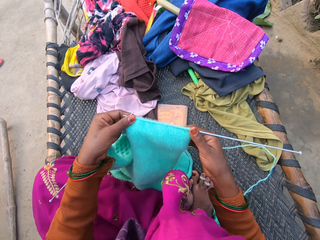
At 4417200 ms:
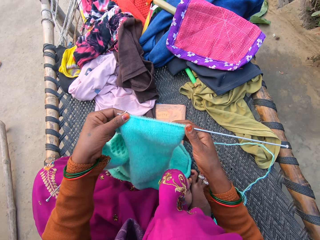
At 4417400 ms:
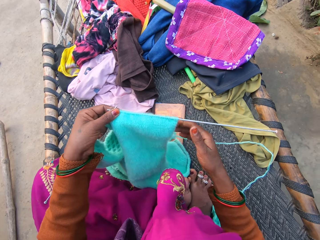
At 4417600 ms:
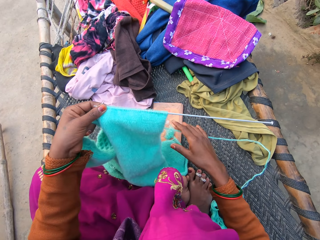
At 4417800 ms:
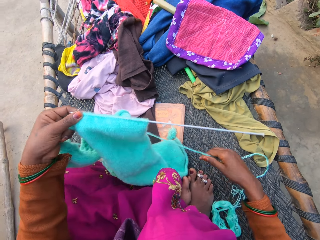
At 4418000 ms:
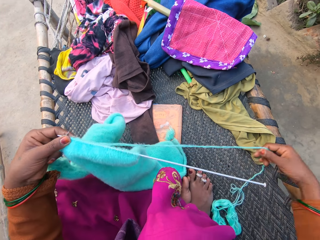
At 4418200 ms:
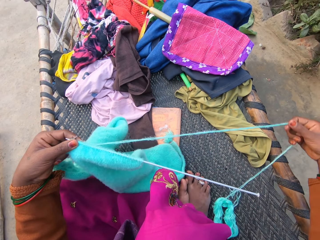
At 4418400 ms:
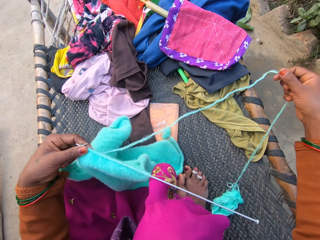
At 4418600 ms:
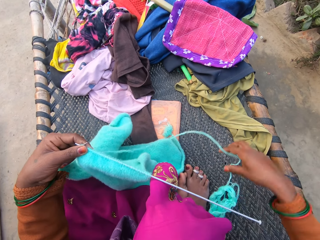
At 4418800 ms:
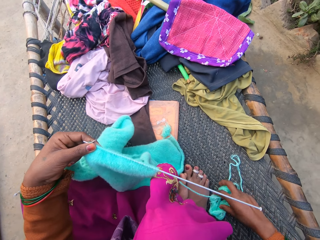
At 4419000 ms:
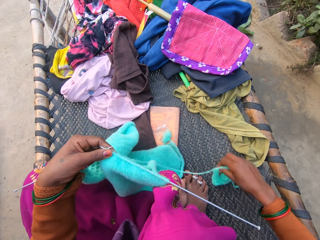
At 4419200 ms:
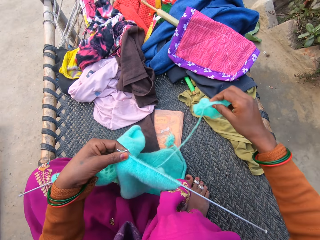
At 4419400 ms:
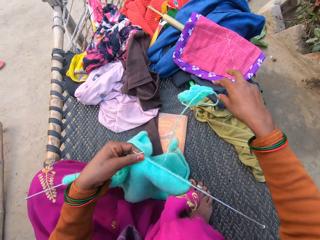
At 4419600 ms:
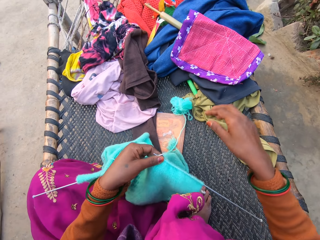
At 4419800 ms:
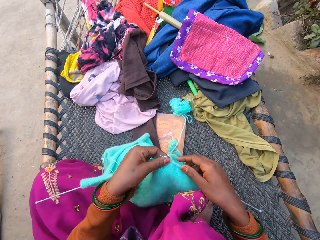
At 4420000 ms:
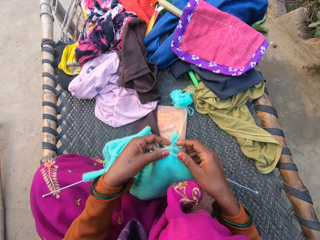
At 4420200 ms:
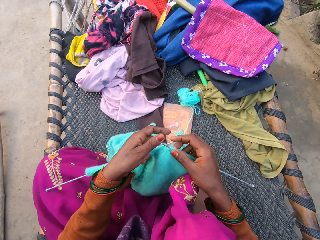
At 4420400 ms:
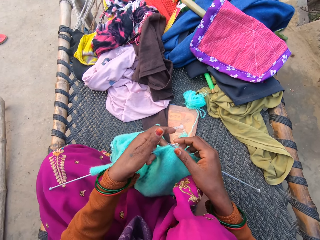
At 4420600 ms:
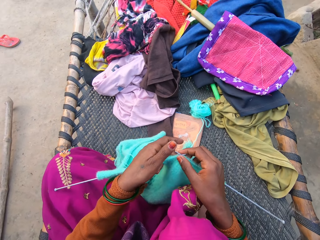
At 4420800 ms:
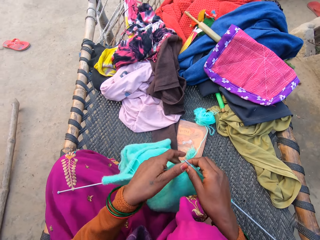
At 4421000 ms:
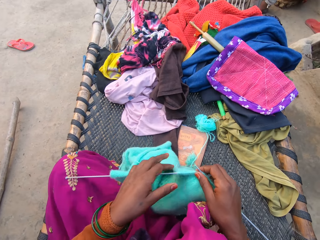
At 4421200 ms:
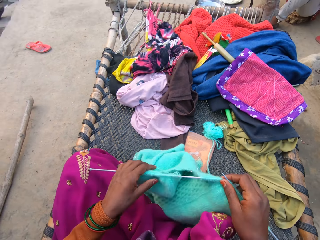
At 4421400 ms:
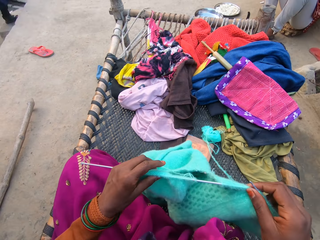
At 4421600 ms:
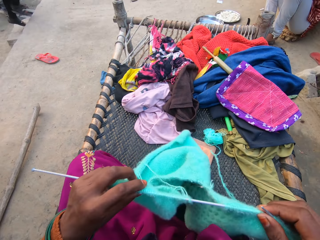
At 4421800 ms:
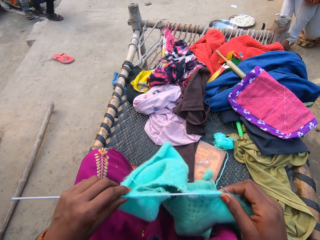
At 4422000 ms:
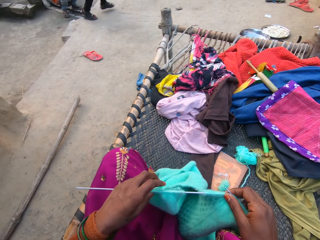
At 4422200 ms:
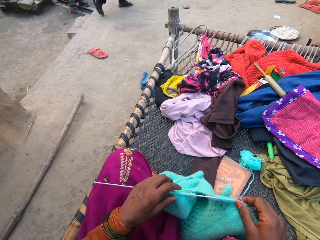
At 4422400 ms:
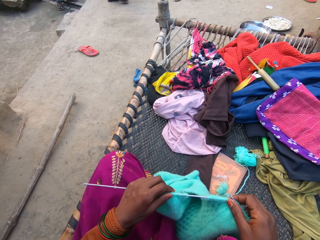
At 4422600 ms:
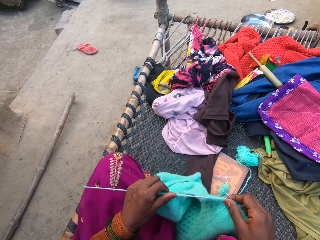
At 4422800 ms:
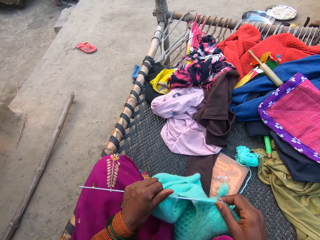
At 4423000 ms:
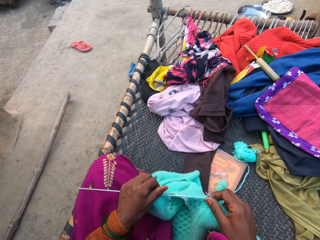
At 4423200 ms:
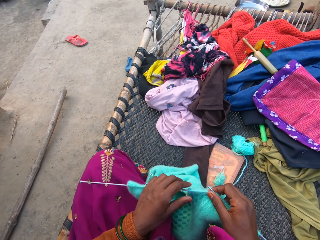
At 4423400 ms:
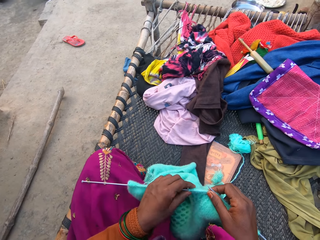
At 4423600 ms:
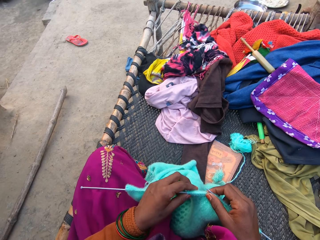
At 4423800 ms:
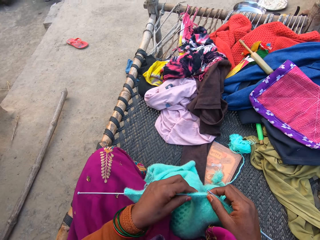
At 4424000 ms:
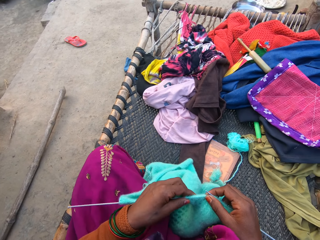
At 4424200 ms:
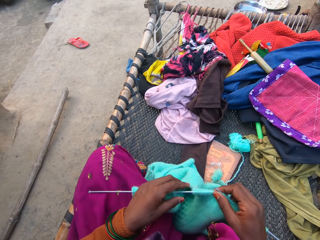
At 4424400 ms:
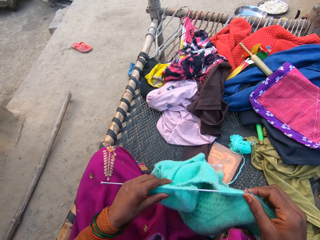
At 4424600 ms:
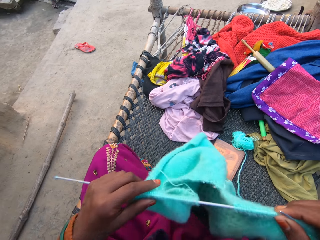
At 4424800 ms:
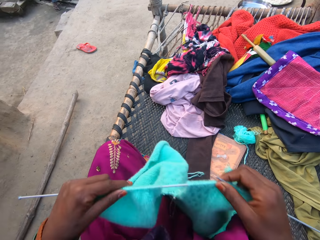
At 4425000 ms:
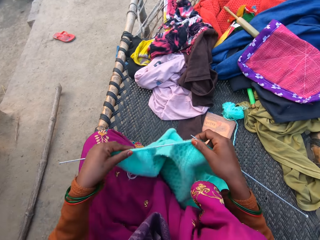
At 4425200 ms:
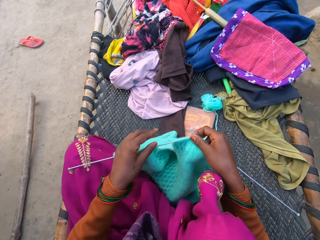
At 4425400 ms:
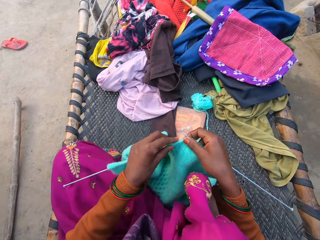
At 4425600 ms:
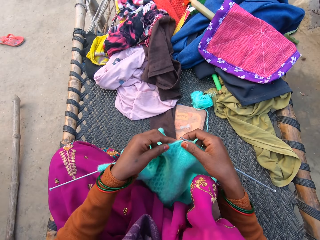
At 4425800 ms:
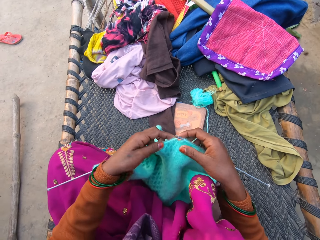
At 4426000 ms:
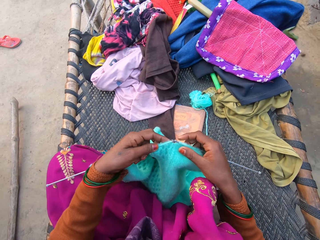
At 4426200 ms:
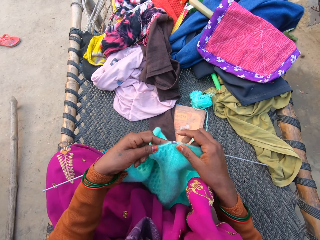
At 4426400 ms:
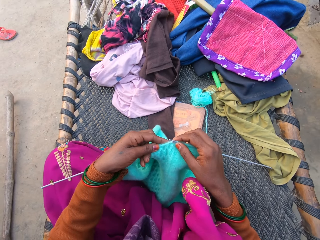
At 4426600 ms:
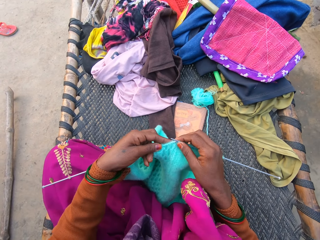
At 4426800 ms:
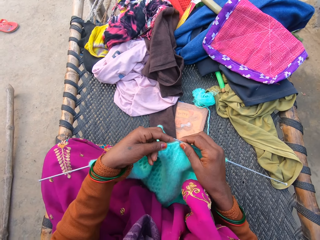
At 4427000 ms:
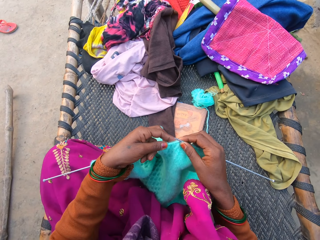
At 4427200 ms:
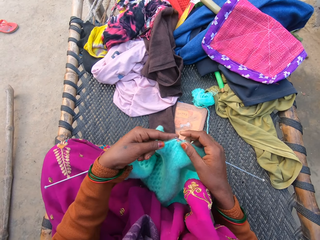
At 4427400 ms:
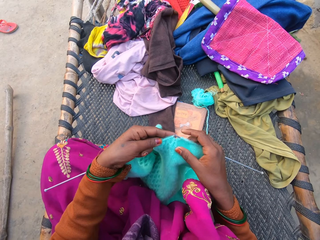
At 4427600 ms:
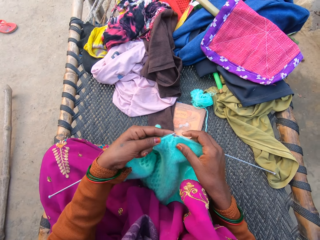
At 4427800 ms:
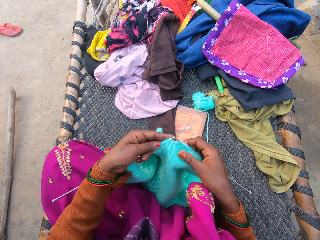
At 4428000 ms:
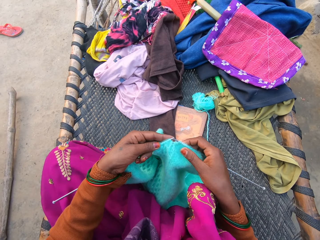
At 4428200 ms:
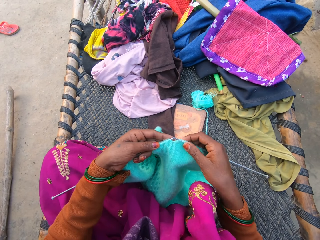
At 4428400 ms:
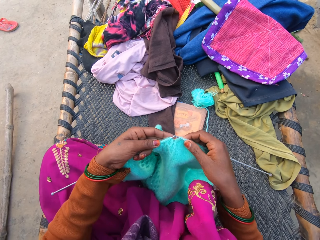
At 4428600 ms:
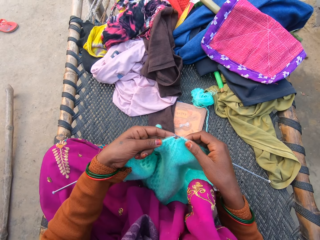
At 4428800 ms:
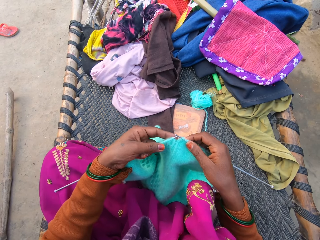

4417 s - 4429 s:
The camera wearer stretches the yarn. They throw the yarn, lift the fabric, drop the fabric and knit the fabric.

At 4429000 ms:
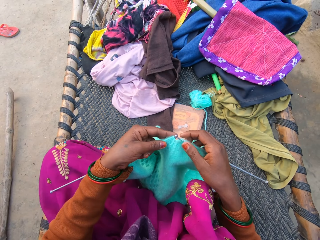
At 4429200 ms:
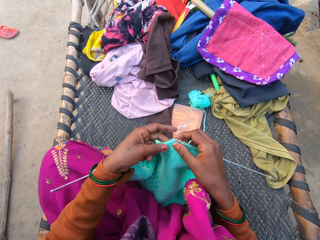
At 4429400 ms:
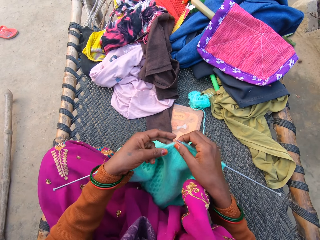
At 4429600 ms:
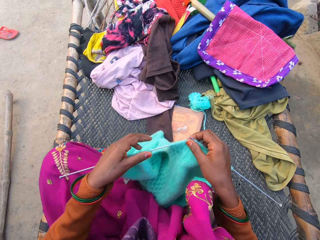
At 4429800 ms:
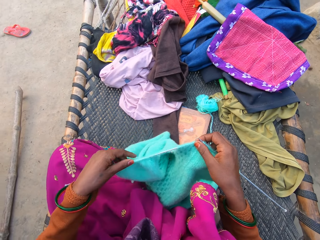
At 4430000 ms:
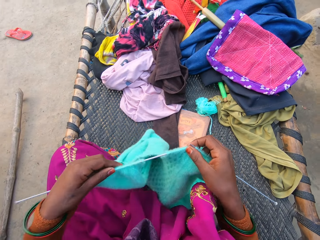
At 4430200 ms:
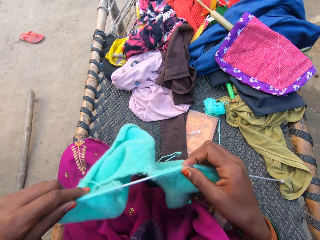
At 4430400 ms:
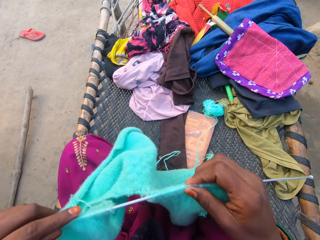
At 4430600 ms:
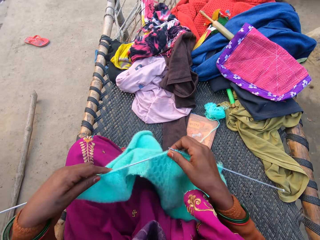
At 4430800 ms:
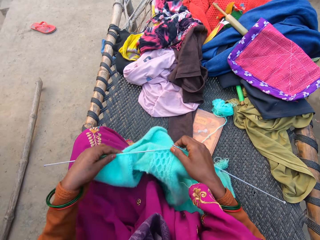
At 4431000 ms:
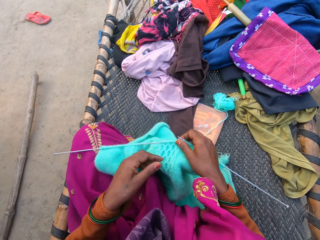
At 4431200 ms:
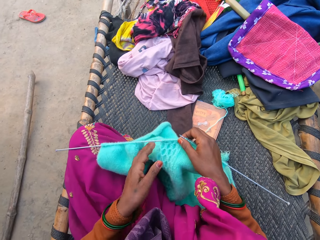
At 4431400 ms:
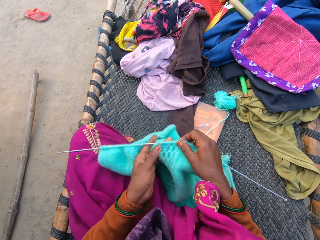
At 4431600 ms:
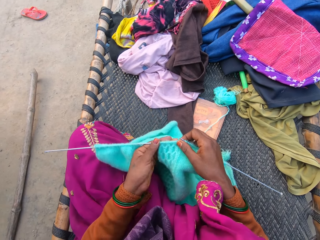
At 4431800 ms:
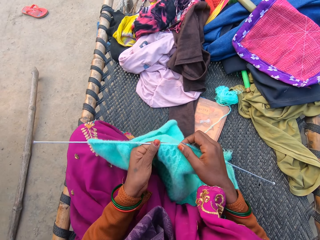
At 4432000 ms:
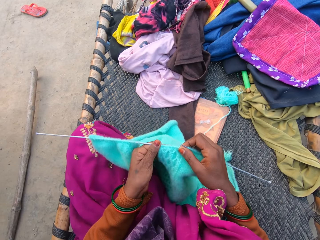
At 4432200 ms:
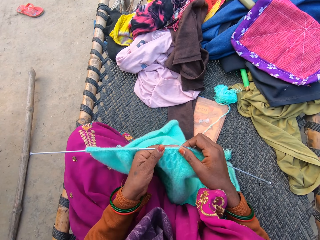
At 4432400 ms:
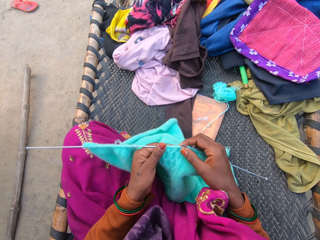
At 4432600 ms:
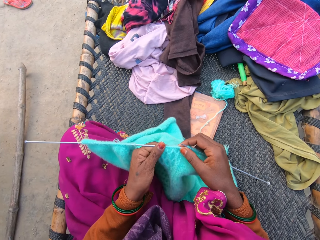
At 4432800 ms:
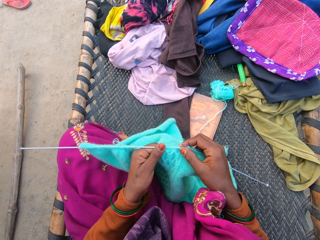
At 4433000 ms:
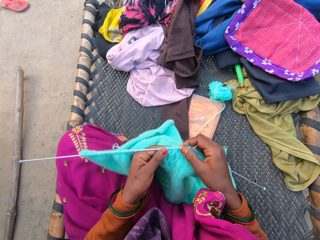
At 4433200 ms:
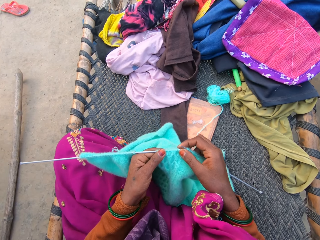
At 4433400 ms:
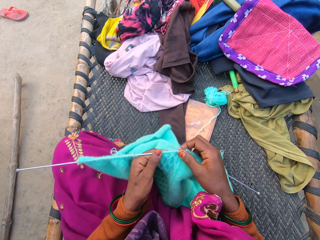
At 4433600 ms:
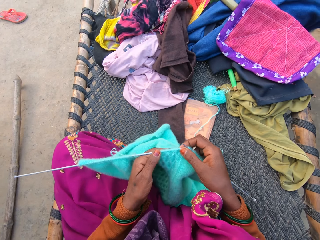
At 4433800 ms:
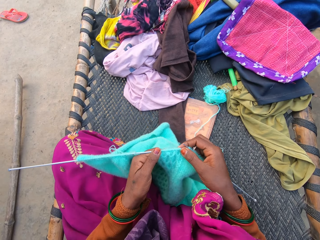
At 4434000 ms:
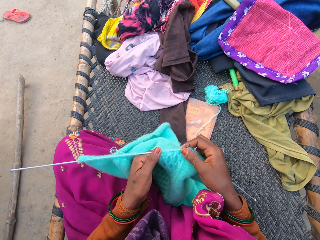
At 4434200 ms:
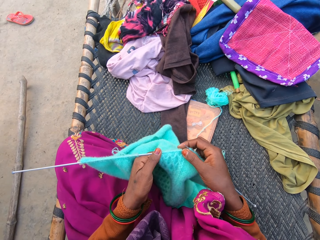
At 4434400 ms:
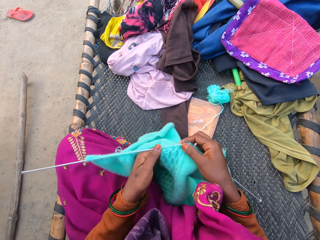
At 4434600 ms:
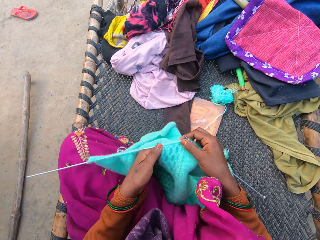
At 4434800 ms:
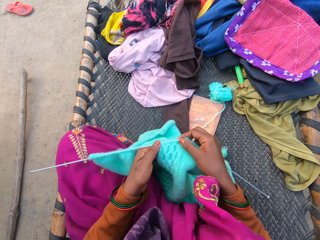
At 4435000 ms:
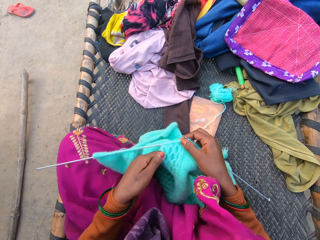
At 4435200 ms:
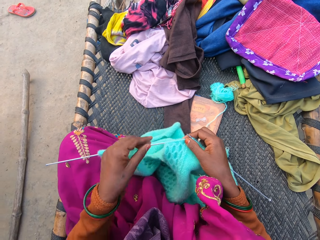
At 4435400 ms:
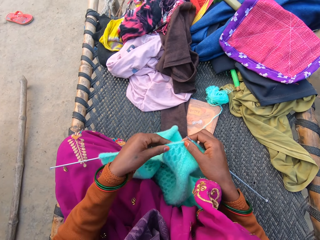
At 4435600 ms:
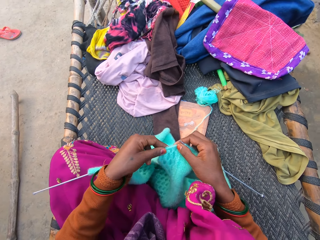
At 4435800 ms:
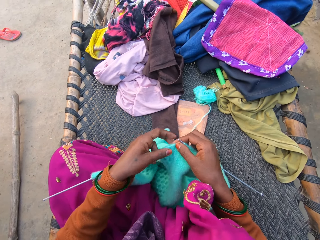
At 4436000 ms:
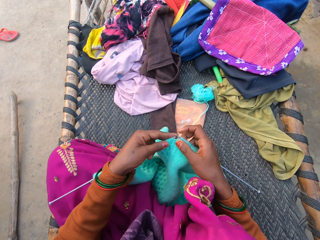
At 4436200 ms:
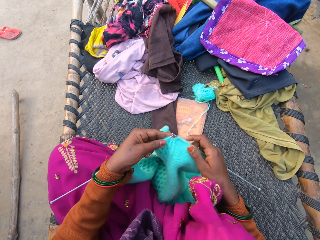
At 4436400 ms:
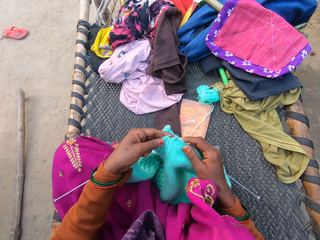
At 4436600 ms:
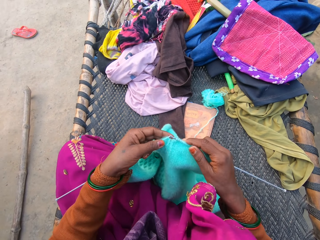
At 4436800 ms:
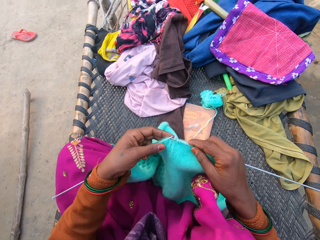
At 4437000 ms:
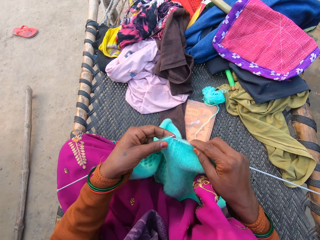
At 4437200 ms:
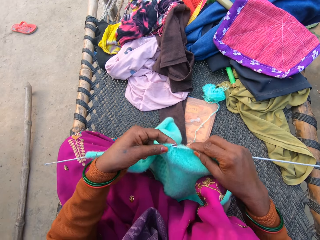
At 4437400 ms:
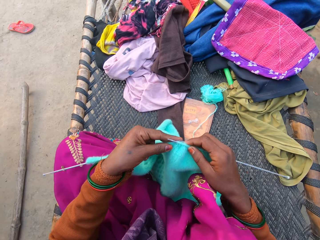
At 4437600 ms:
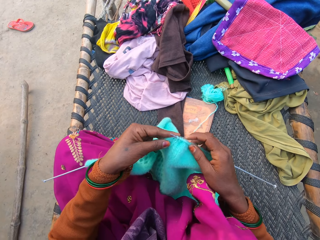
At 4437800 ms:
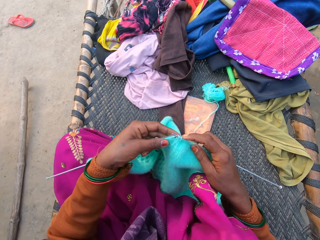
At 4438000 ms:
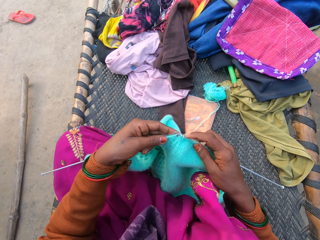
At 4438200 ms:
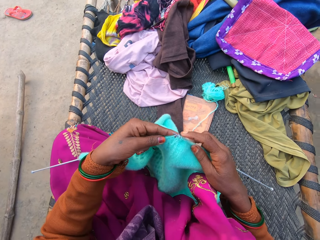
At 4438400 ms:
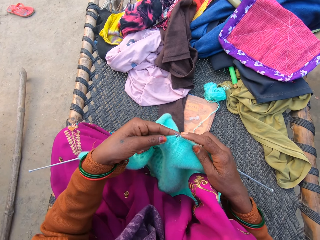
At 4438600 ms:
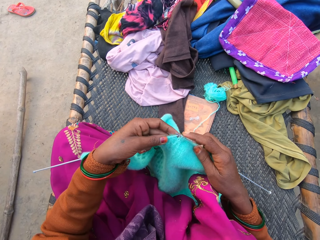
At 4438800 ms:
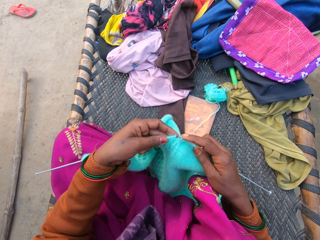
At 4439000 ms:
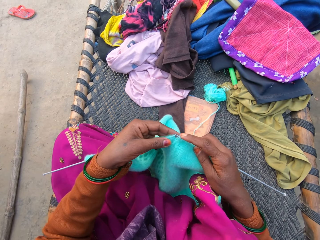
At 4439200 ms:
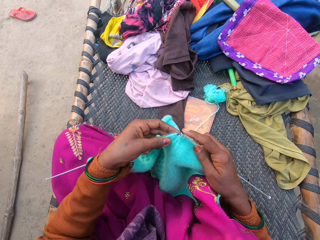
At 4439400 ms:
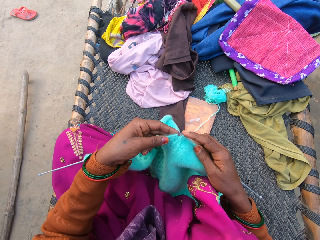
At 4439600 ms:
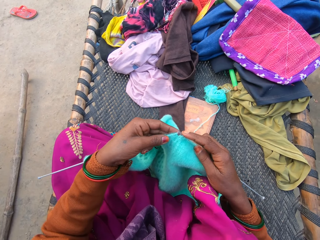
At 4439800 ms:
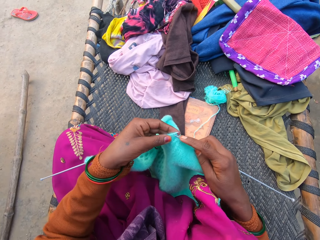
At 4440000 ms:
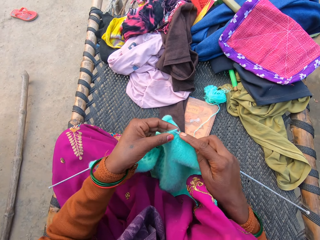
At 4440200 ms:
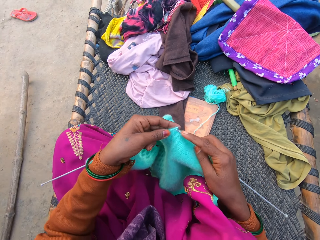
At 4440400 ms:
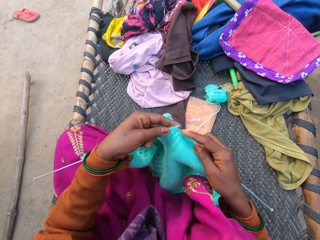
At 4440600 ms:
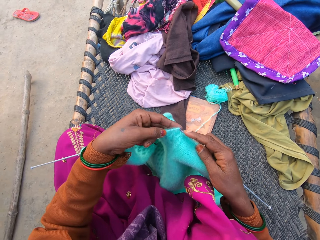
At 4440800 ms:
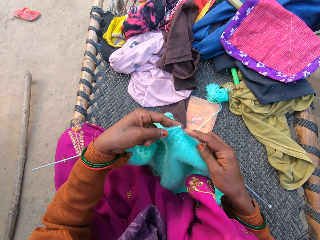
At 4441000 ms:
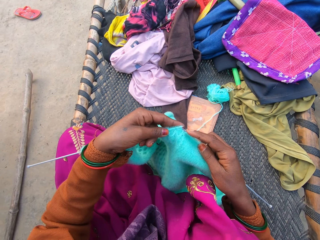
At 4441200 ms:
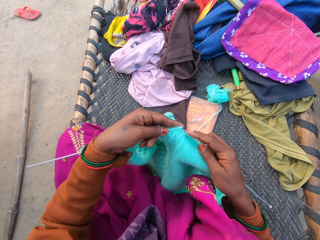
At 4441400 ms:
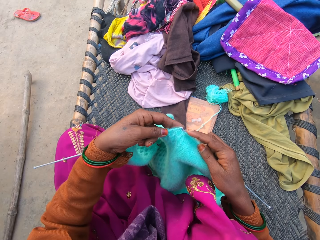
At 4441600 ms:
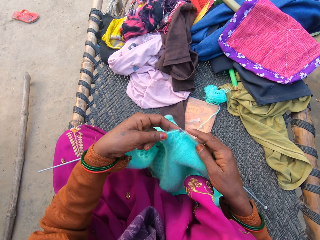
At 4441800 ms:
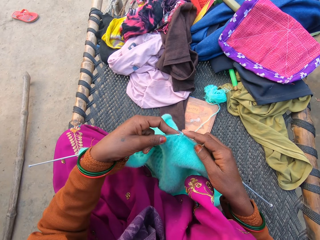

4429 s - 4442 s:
The camera wearer lifts the fabric and drops the fabric. They knit the cloth or fabric with two knitting pins and knitting thread using both hands.
